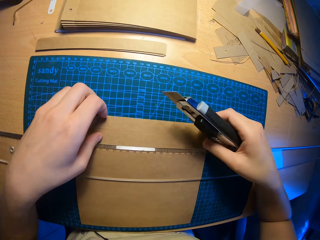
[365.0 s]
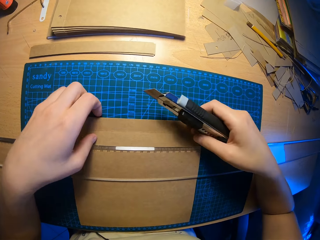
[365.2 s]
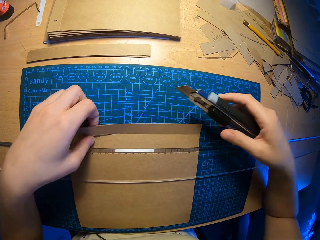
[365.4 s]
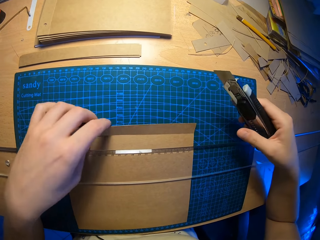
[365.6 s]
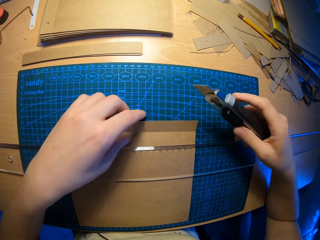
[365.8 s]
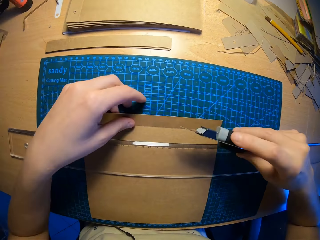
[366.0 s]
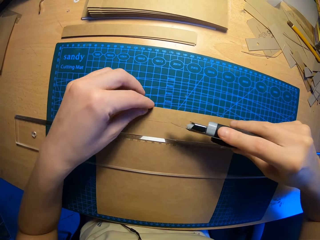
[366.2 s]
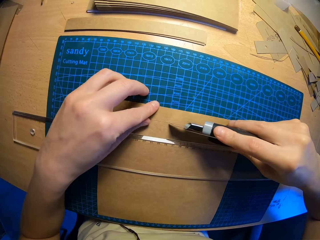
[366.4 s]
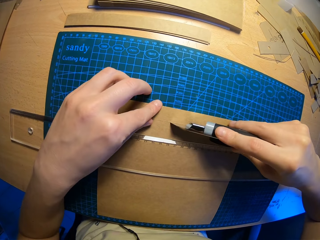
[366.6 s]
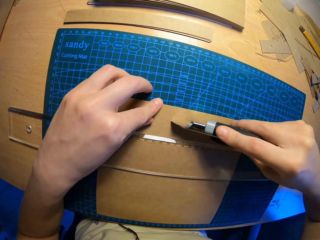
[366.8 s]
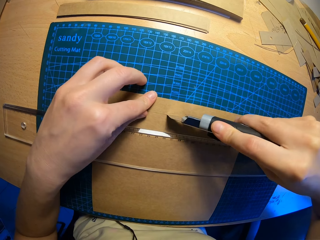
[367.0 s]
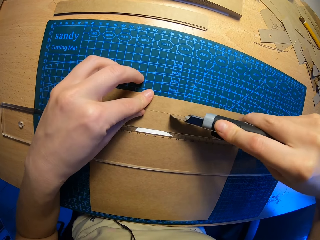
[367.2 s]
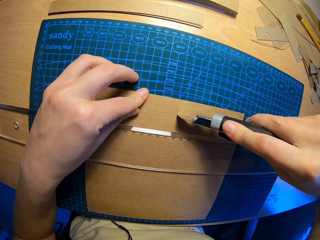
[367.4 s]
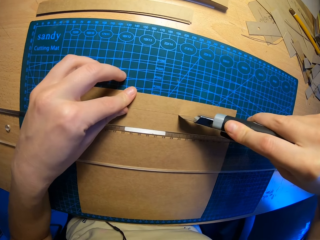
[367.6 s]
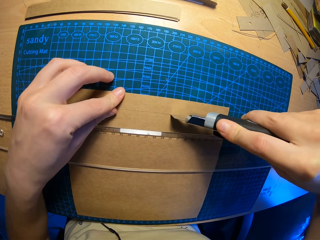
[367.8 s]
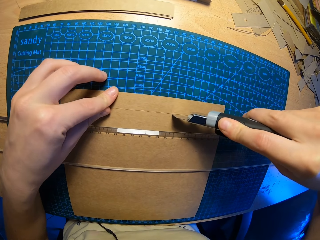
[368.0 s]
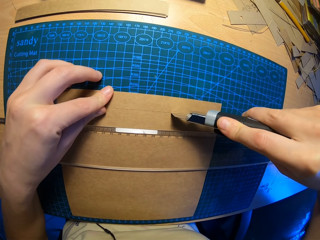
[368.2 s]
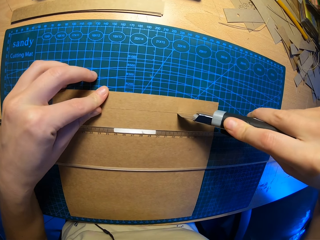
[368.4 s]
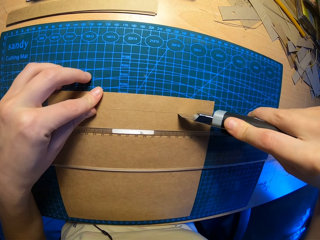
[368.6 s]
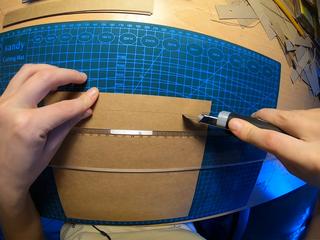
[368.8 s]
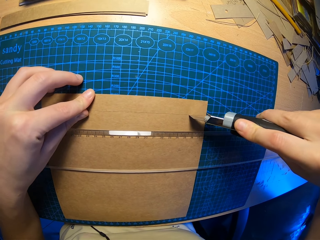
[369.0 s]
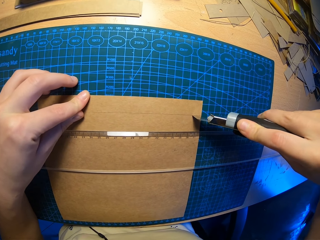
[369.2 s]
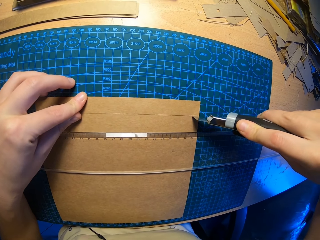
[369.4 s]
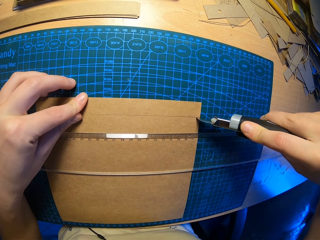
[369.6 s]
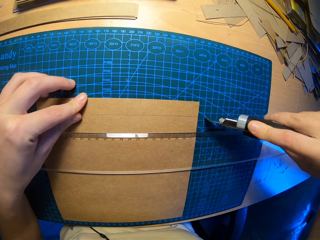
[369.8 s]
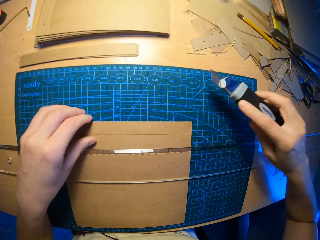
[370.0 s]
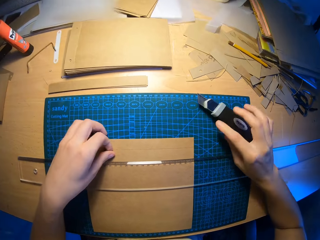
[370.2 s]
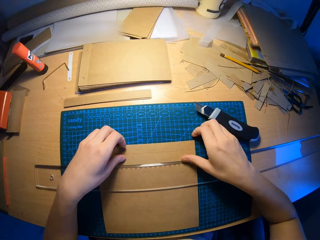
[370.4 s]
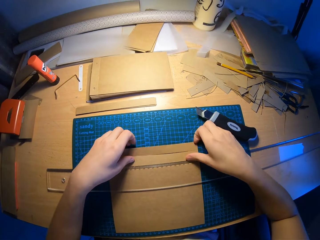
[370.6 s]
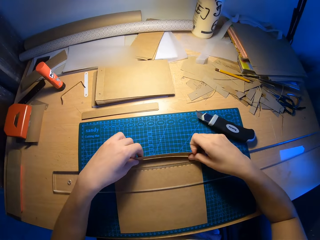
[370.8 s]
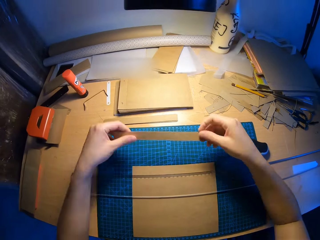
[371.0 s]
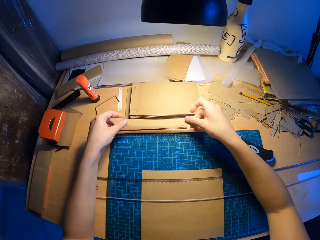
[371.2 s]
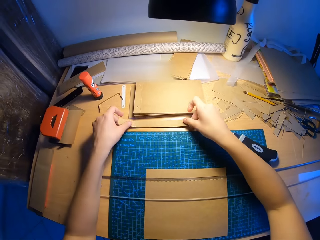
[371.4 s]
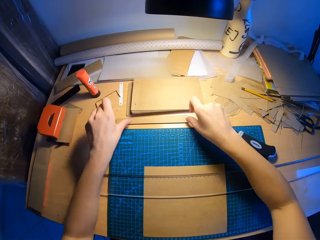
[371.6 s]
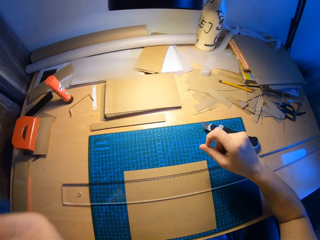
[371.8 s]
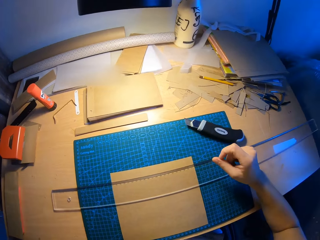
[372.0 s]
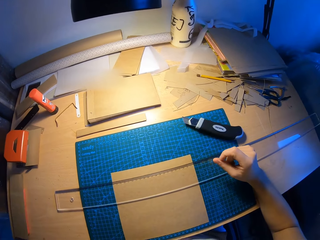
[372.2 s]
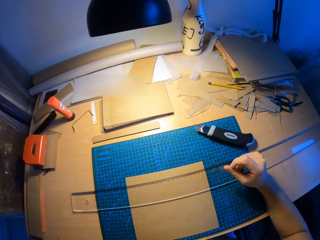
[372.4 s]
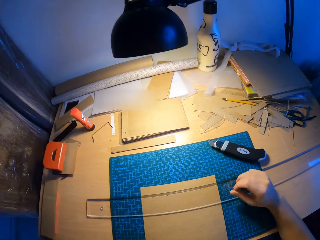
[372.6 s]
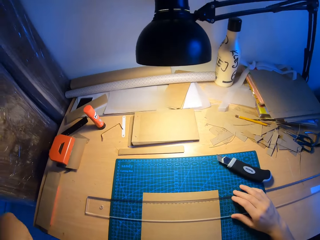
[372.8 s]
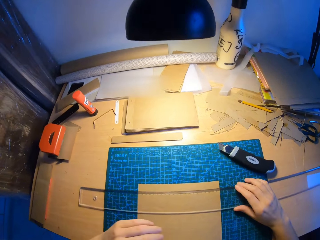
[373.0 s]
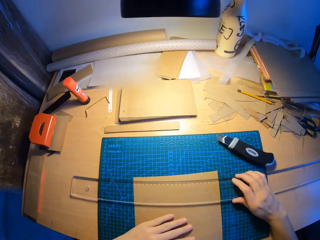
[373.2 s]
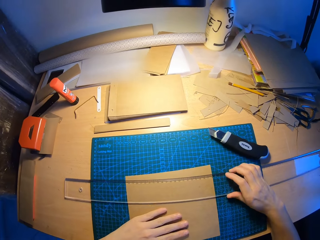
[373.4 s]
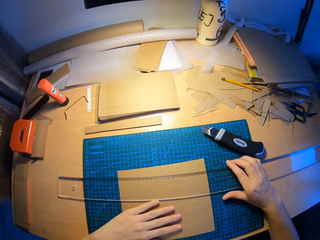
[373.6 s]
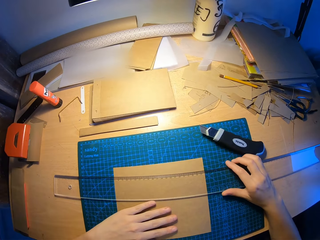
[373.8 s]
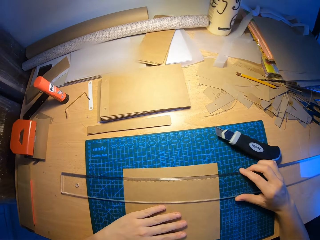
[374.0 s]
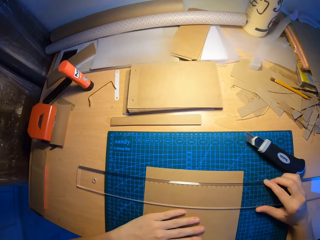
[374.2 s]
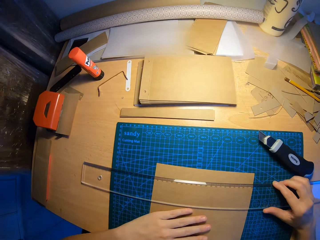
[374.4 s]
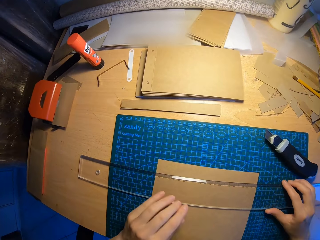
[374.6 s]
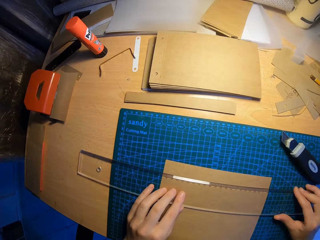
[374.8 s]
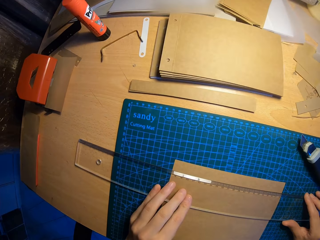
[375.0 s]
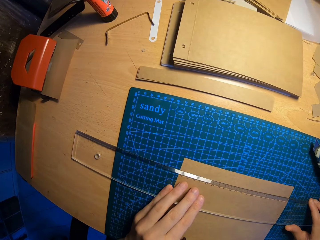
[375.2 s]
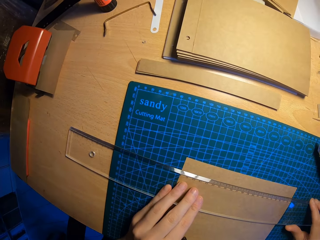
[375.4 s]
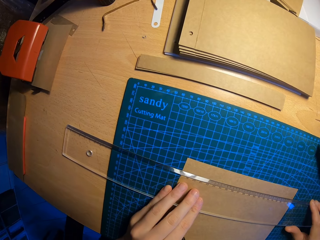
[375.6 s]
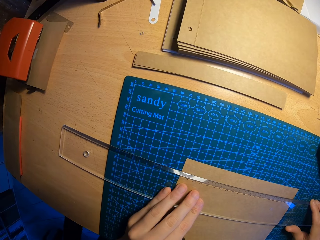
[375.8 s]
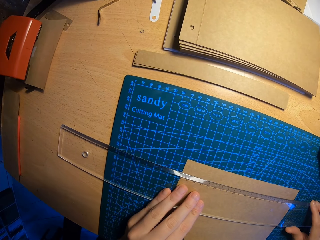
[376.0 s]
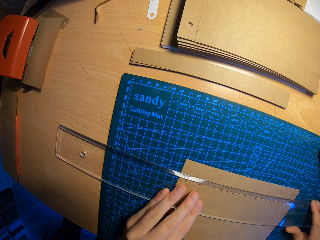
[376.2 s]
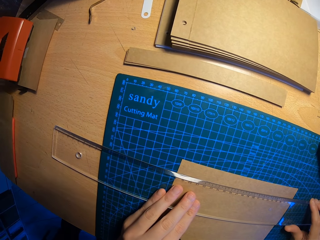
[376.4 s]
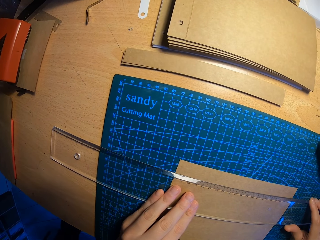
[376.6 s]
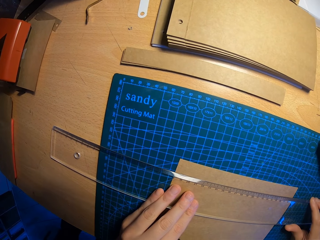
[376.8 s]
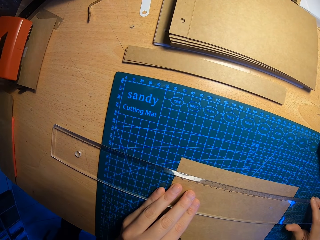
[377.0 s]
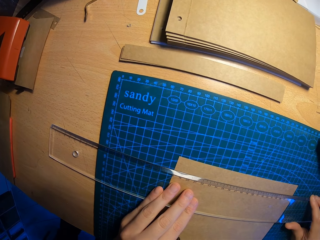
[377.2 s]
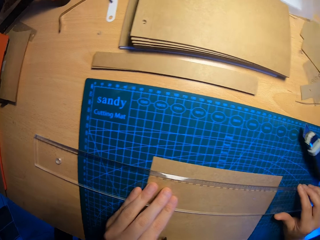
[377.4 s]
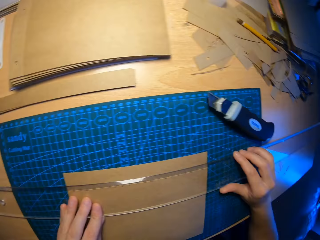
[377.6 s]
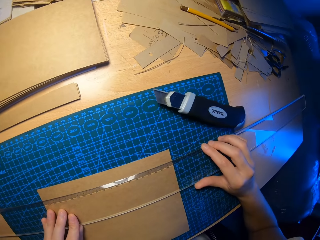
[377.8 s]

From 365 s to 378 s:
The camera wearer touches a small piece of paper. He cuts a paper. He drops the draper on the table with his right hand. He drops small pieces of paper. He aligns the piece of cardboard with other cardboards on the table with both hands. He places the small pieces of paper on the table. He adjusts the setsquare on the table with both hands. He holds a ruler.

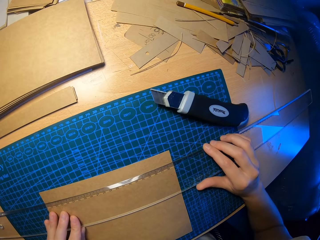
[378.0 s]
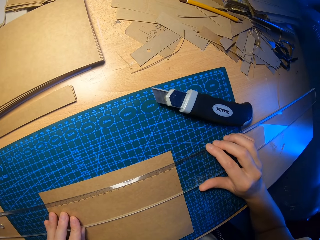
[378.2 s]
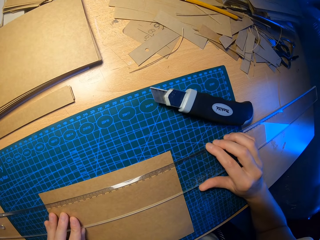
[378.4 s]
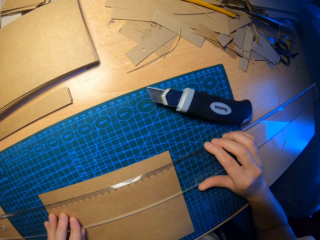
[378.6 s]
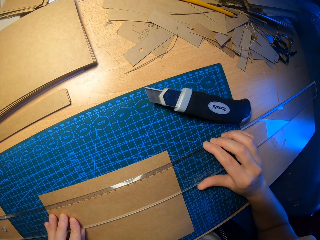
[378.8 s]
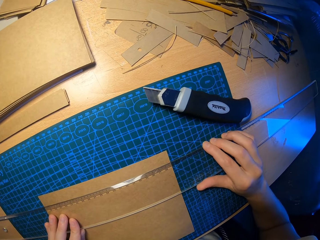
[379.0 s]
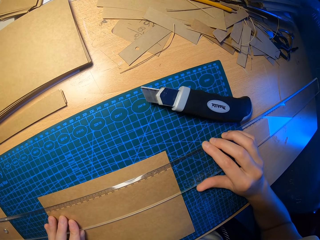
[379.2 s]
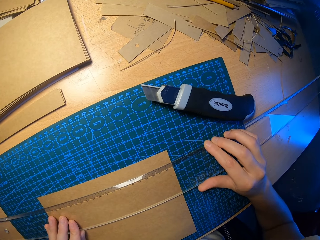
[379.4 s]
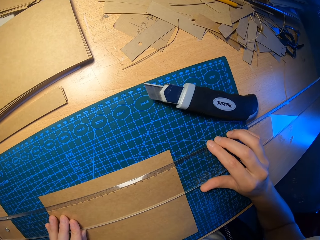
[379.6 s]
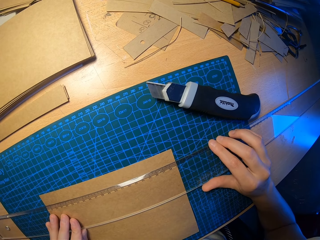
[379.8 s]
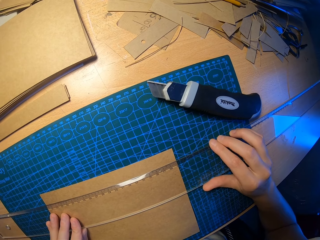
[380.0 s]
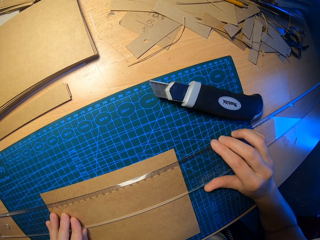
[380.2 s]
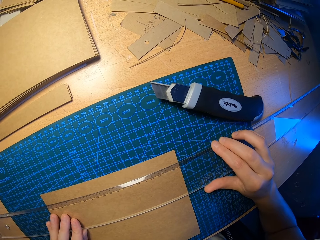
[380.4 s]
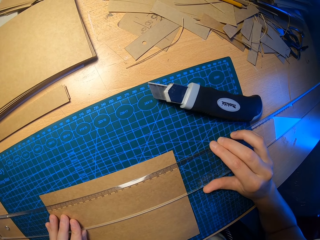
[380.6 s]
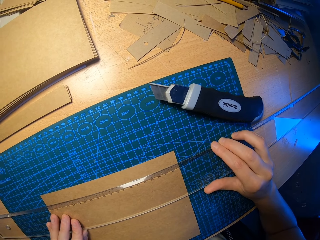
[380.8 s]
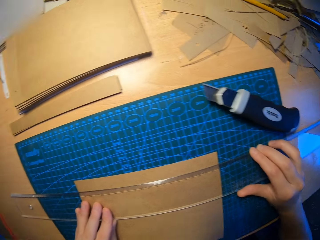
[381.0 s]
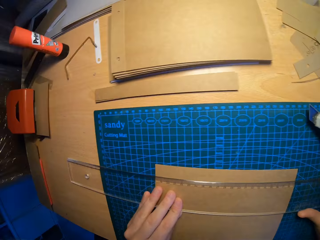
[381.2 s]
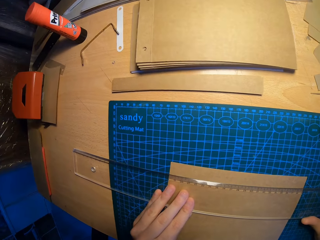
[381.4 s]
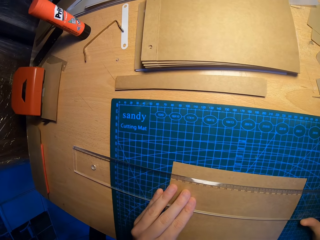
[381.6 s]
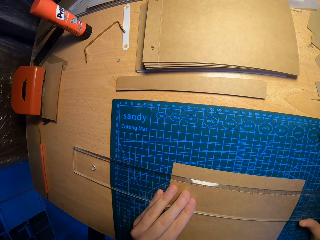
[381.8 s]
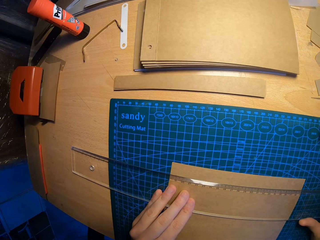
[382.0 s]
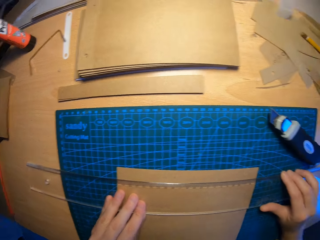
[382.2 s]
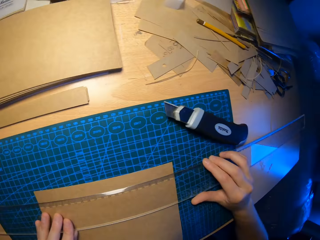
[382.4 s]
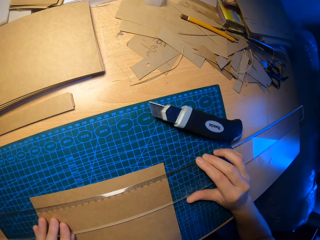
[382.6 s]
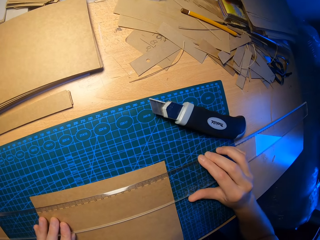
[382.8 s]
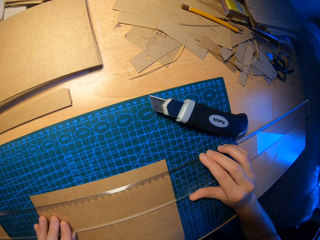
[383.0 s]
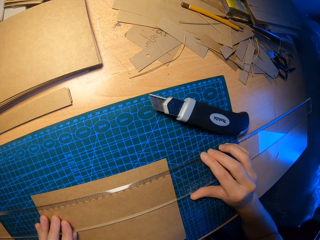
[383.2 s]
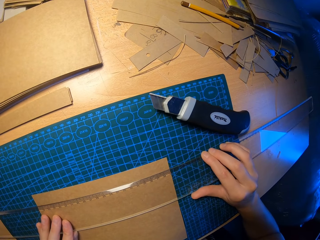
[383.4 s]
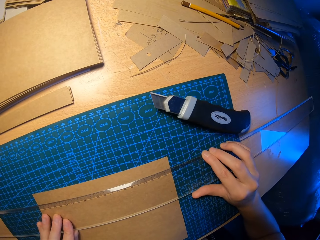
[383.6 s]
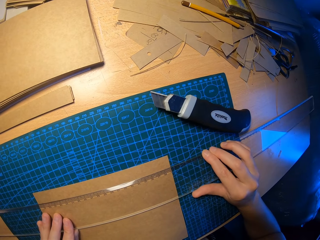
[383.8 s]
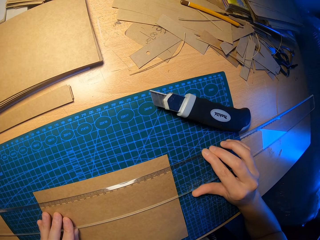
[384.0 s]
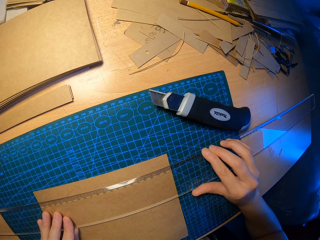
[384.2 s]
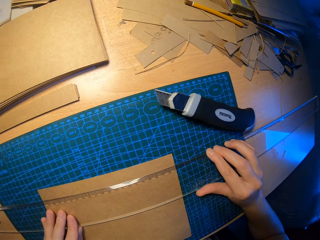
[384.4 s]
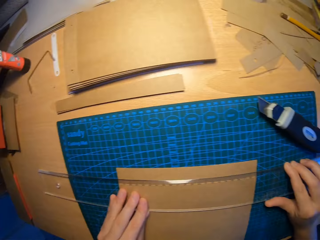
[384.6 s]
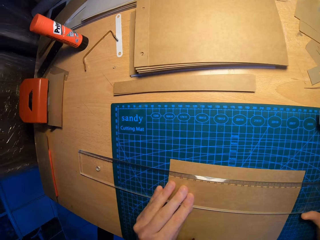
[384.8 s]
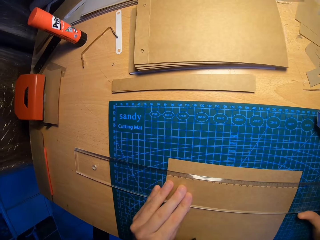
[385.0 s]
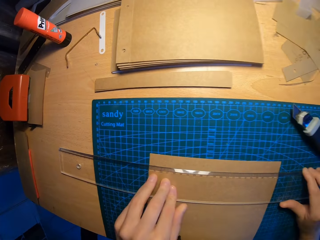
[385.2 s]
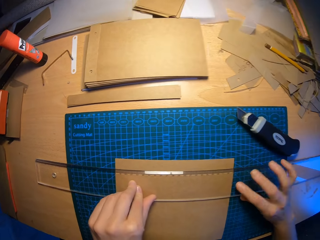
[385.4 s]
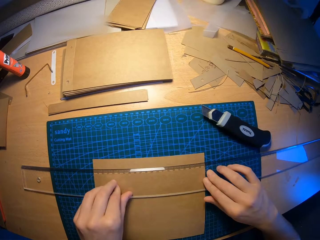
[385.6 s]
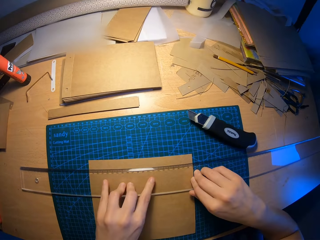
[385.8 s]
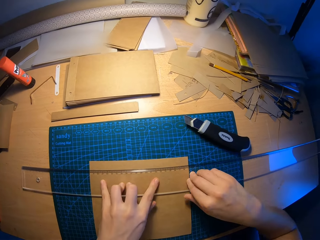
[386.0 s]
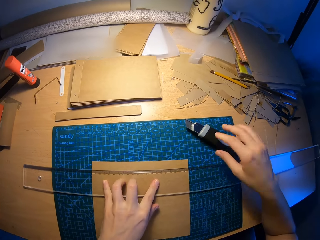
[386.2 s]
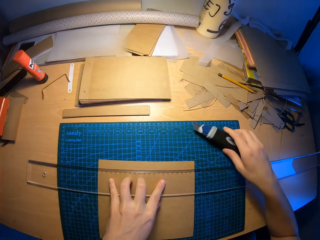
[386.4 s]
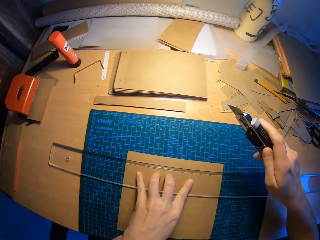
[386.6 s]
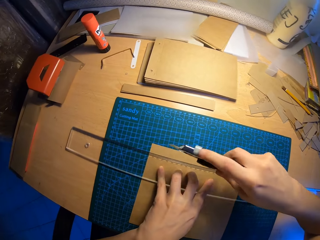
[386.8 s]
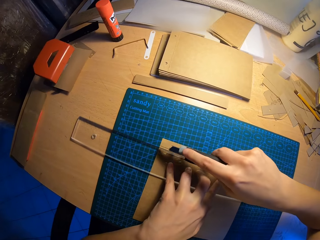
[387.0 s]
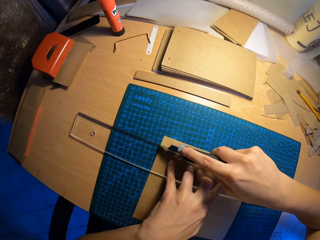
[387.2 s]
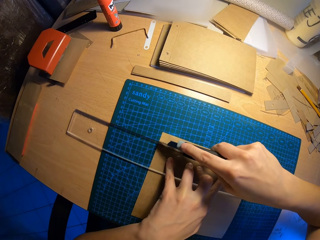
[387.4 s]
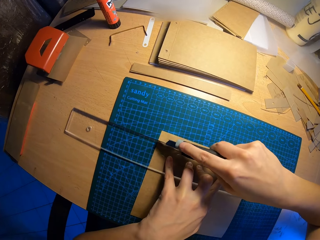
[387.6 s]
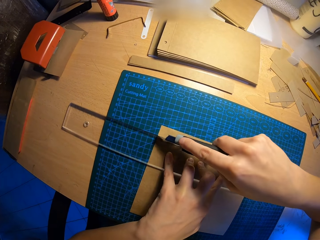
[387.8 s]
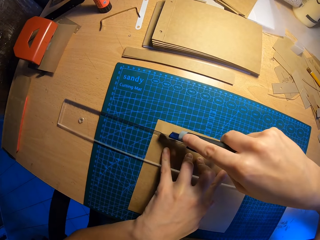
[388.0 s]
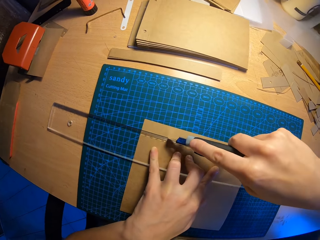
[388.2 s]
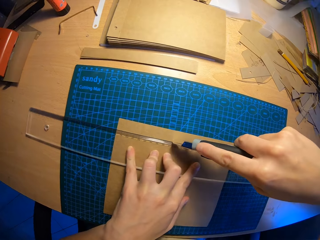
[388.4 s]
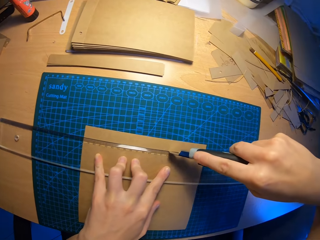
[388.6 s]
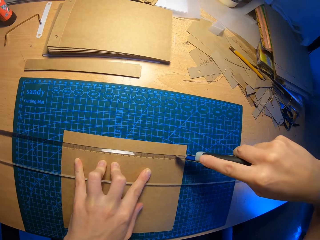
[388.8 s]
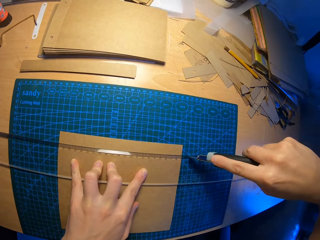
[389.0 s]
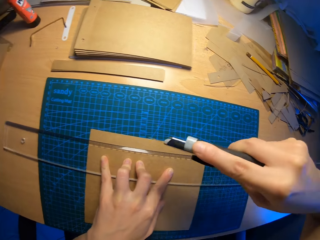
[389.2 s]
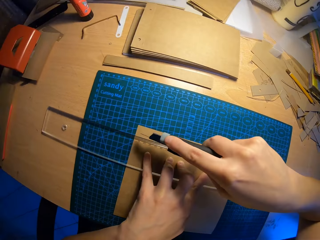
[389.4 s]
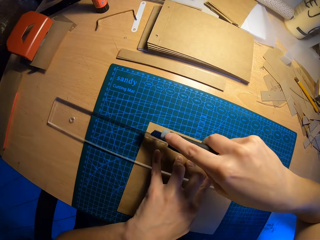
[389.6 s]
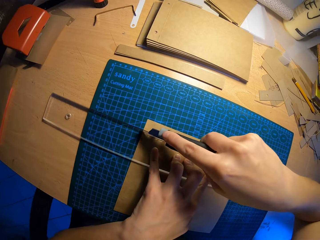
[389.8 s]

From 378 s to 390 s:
The camera wearer picks up a draper from a table with his right hand. He cuts a cardboard with the draper in his right hand.
